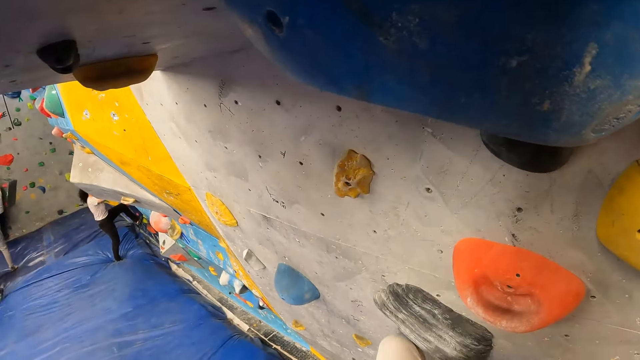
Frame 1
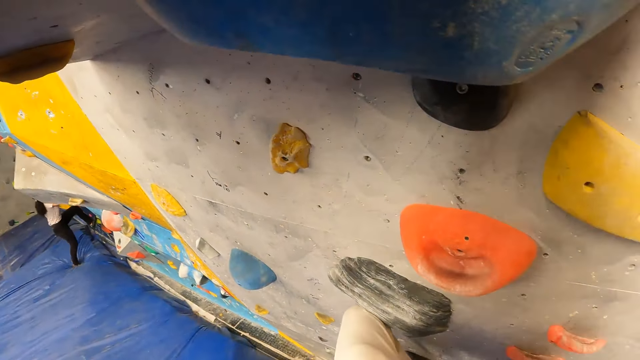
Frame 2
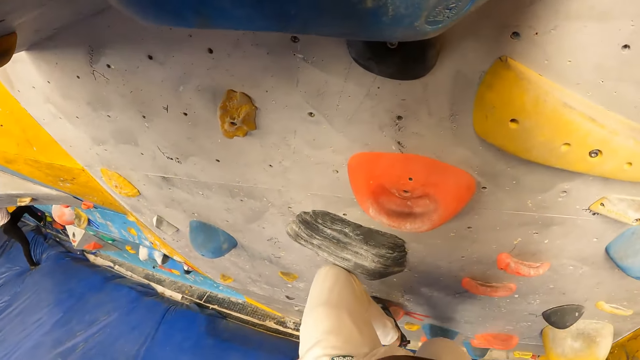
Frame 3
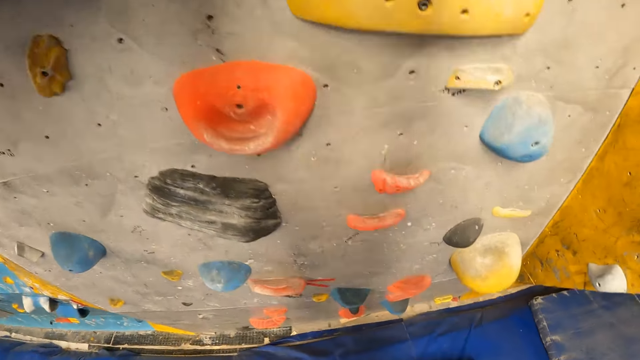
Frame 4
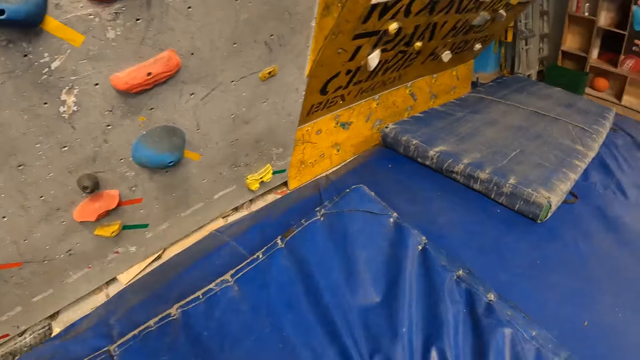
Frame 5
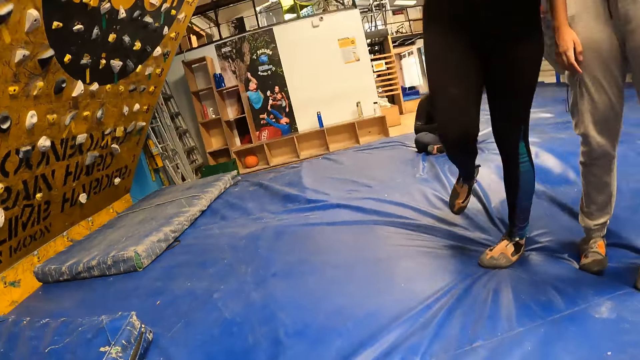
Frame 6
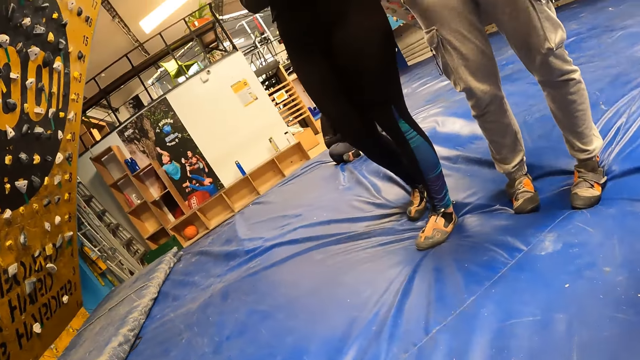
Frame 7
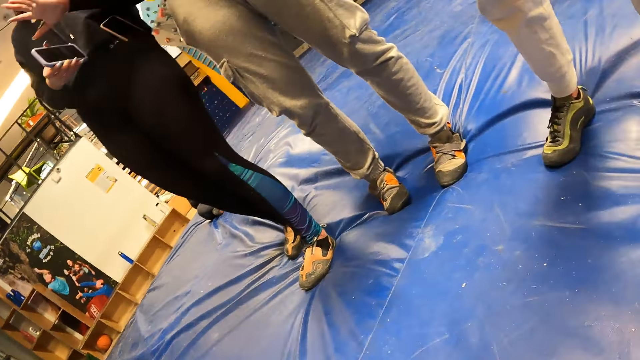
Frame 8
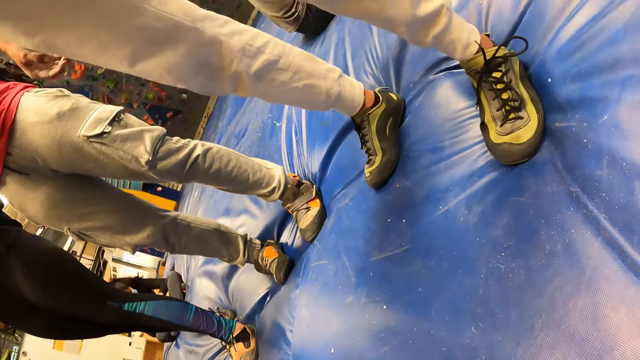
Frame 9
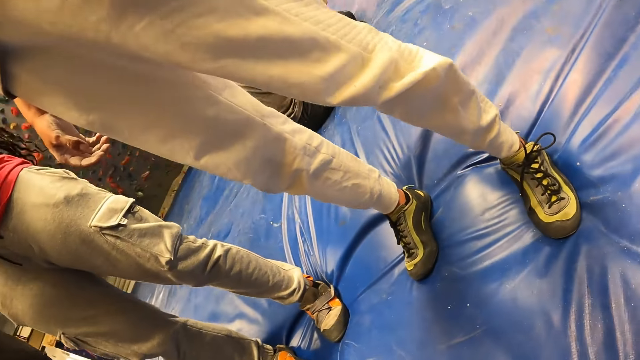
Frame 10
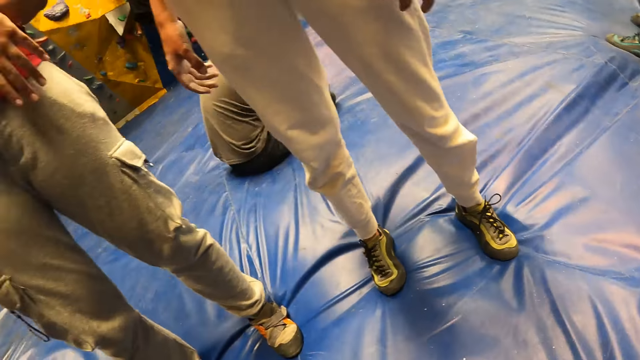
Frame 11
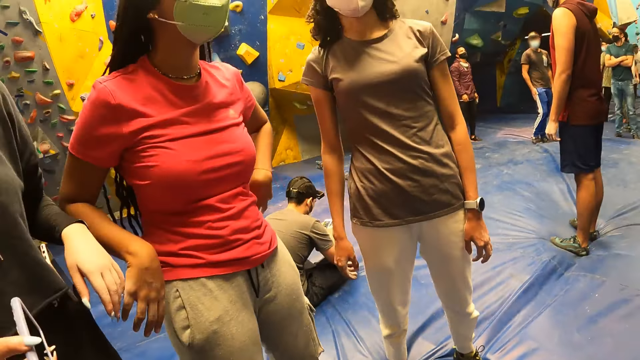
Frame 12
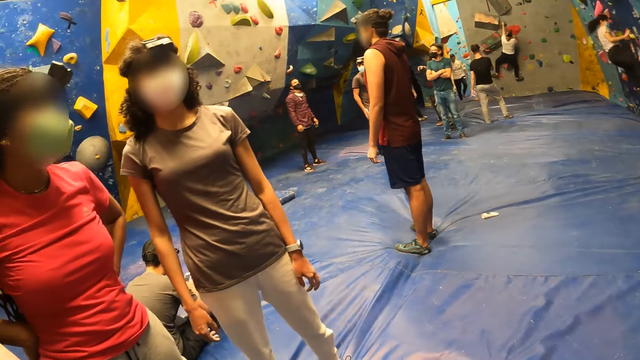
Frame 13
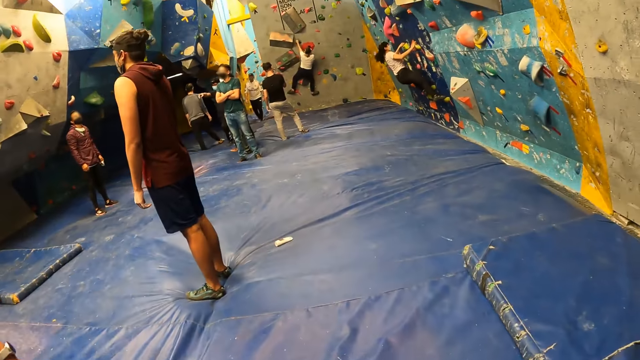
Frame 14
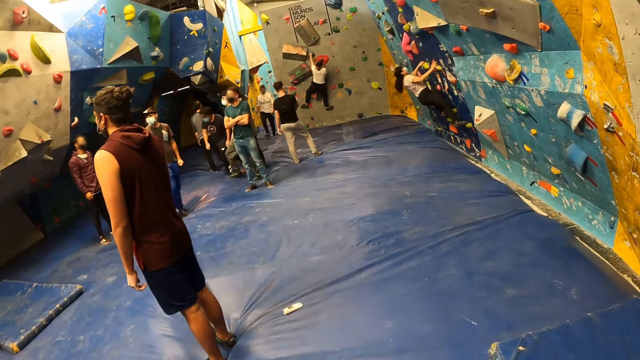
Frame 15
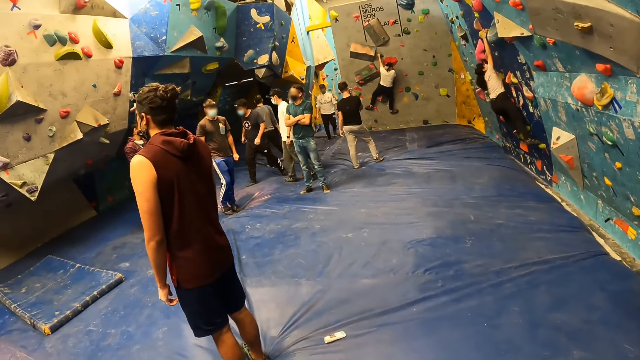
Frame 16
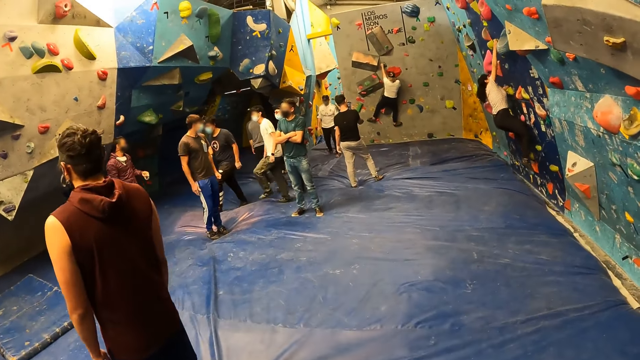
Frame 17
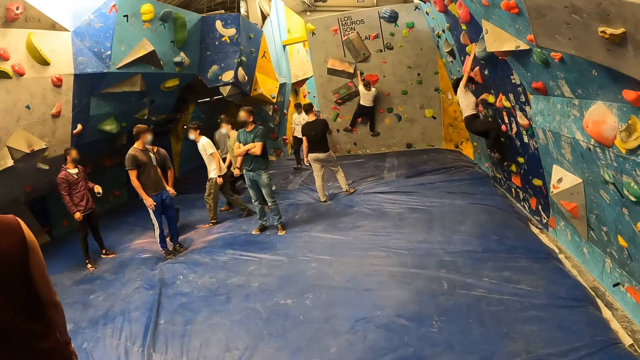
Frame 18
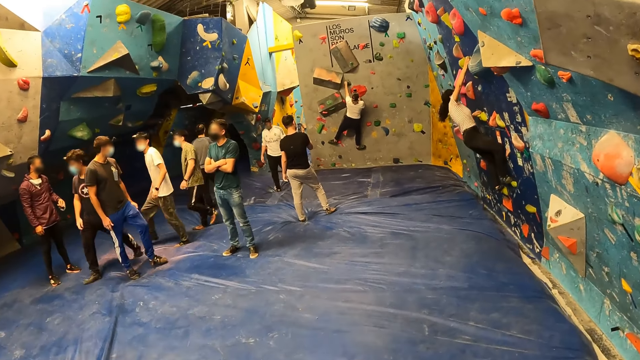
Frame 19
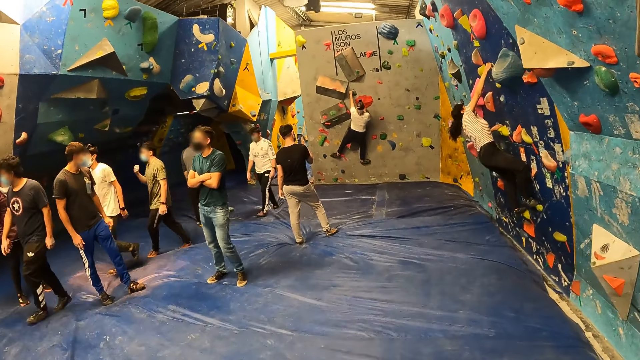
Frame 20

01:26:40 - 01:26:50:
The camera wearer falls down. They stand up. A woman climbs the rock wall. The camera wearer walks around the playground.

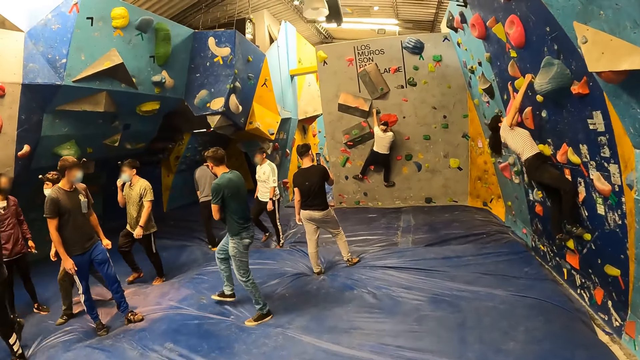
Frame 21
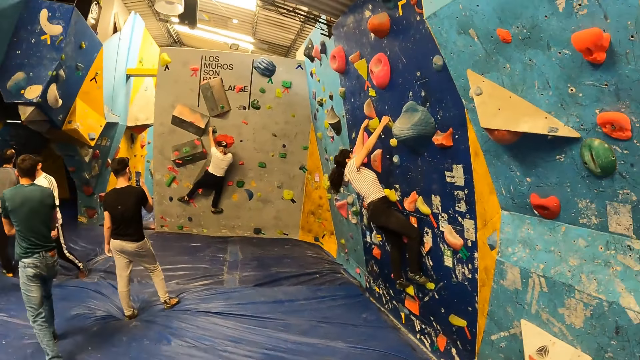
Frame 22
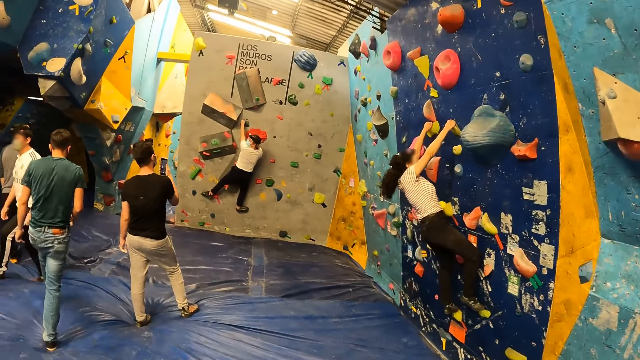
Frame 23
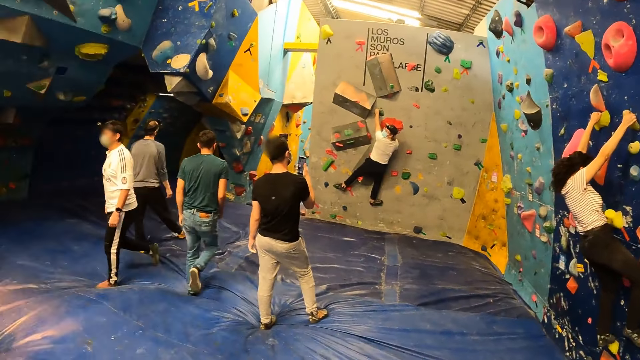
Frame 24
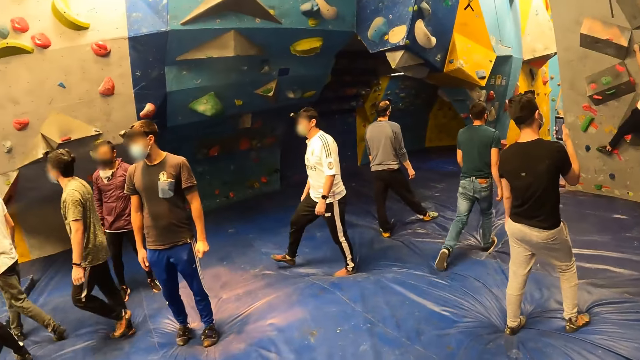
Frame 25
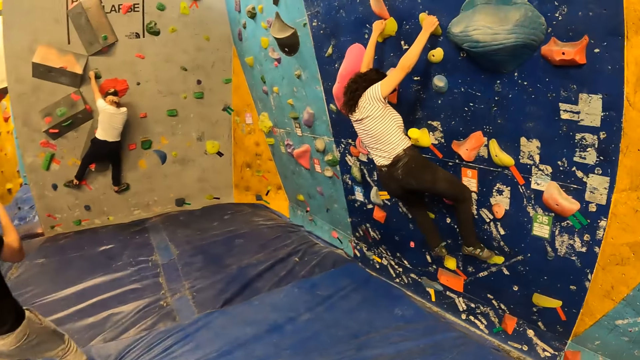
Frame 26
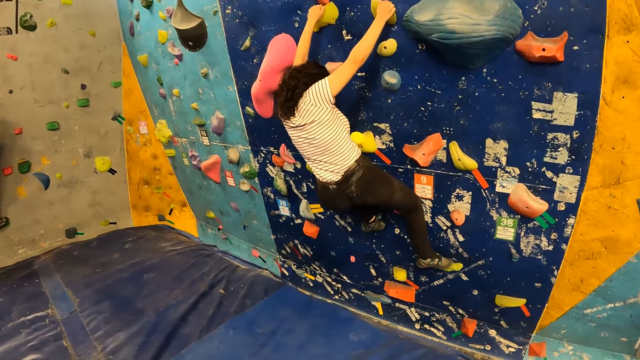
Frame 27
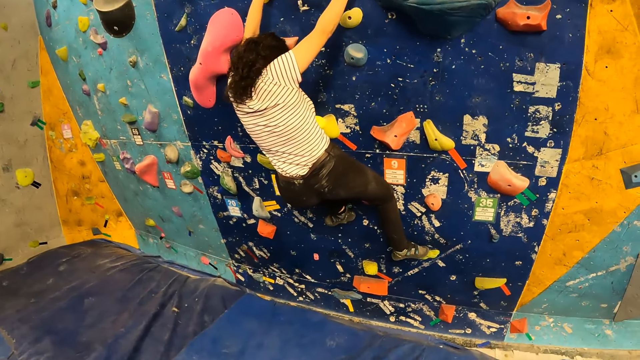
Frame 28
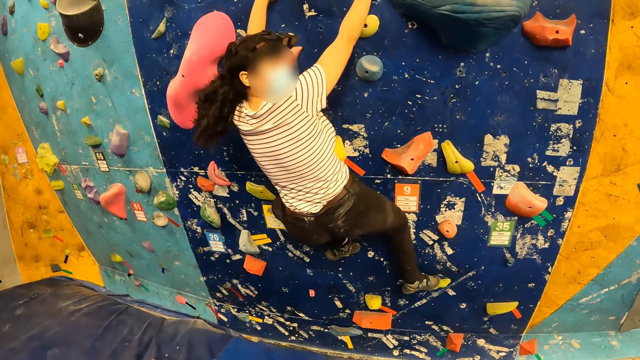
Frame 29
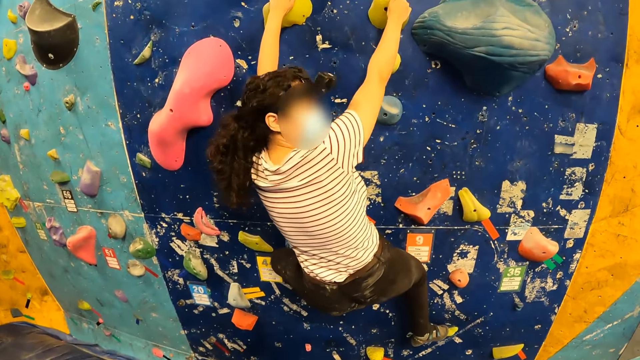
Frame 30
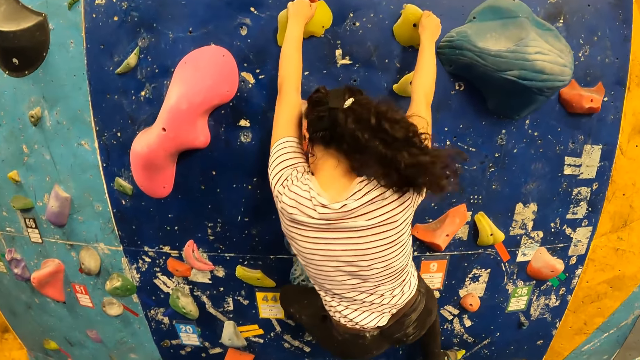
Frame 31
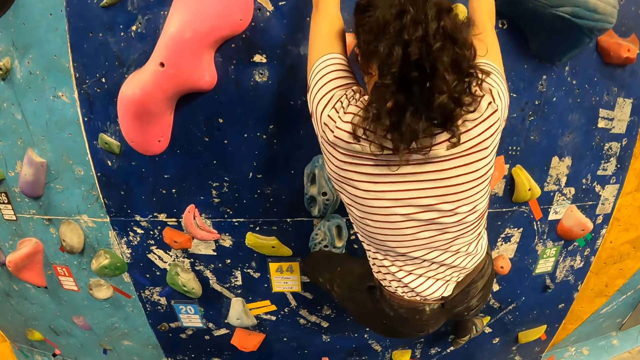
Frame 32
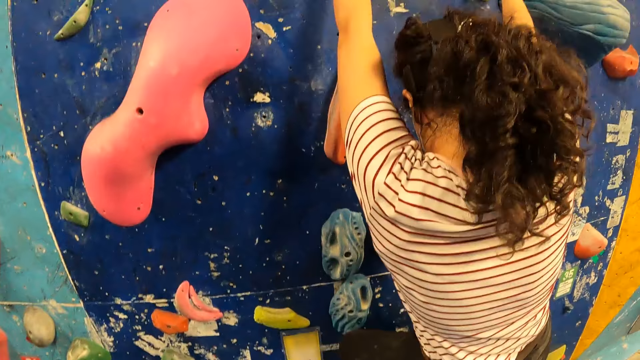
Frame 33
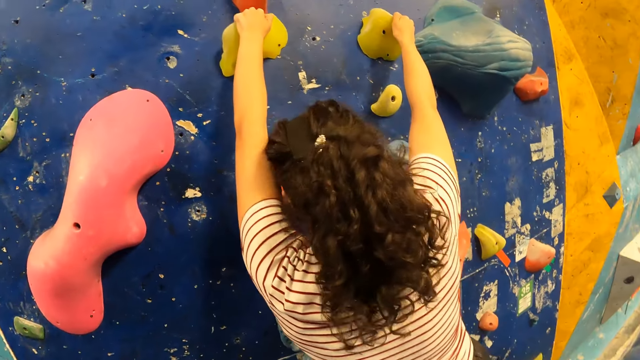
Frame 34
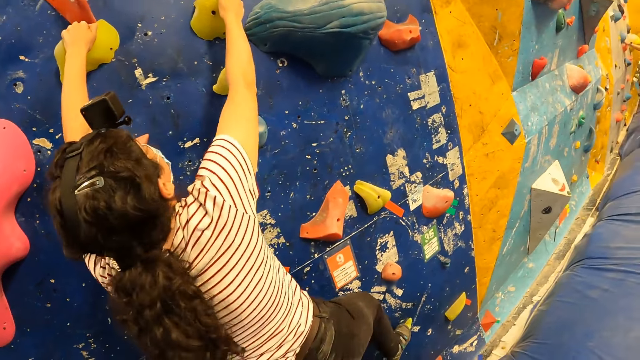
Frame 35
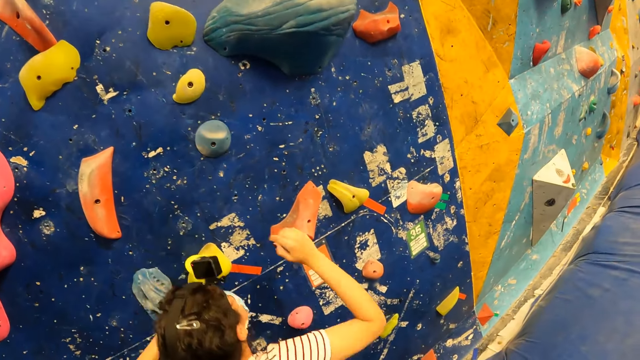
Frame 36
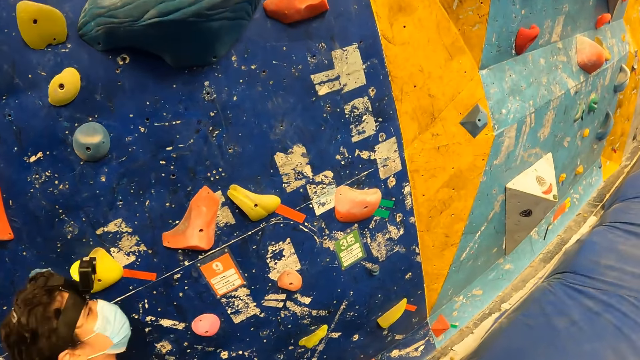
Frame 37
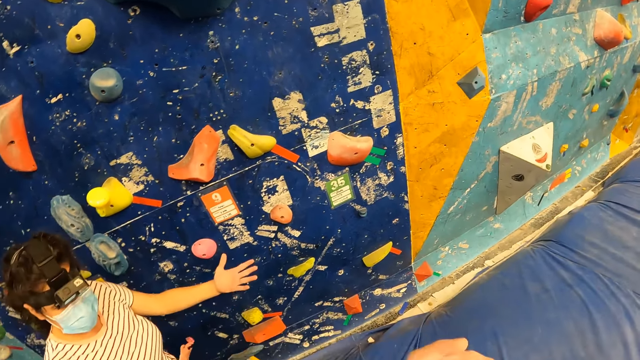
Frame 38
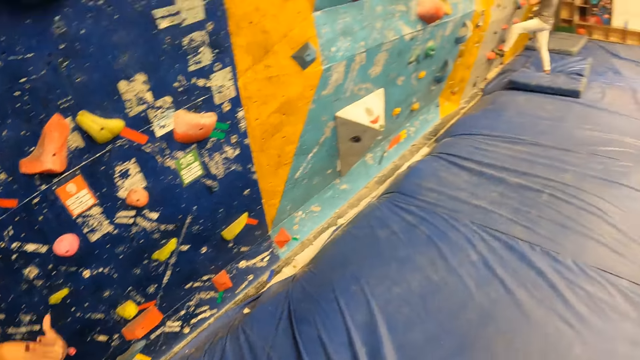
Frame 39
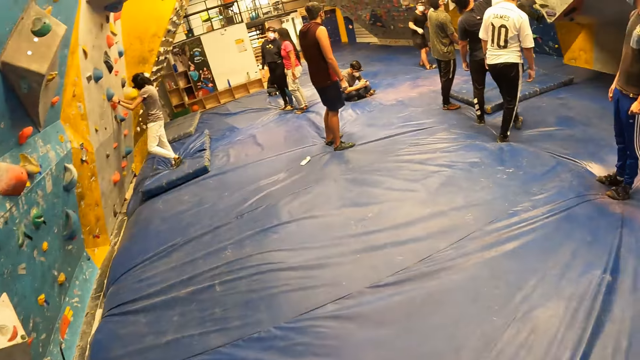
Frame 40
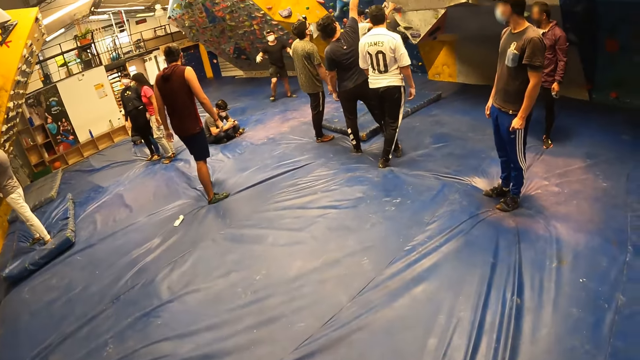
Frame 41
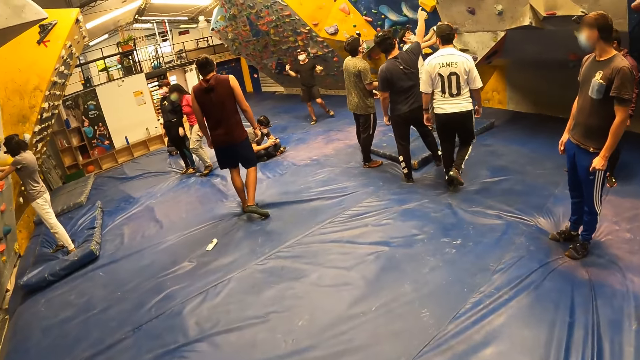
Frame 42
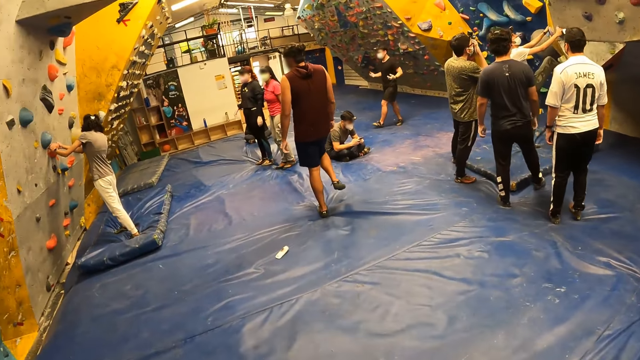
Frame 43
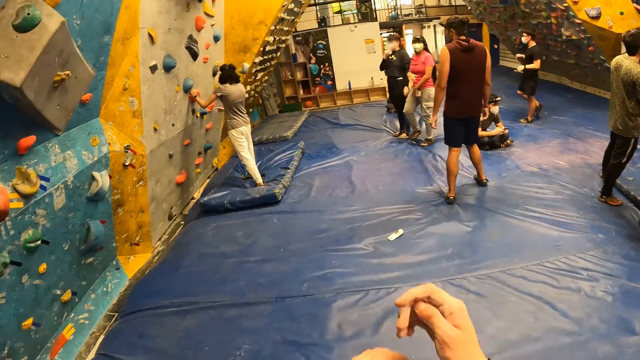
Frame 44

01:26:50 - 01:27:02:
A woman climbs the rock wall. The camera wearer looks around the rock wall. The woman climbs the rock wall. The camera wearer converses with the woman. The woman climbs the rock wall. The camera wearer looks around the rock wall. The woman drops down. The camera wearer converses with the woman and looks around the playground.
